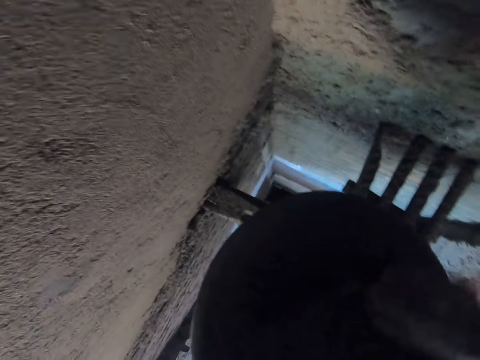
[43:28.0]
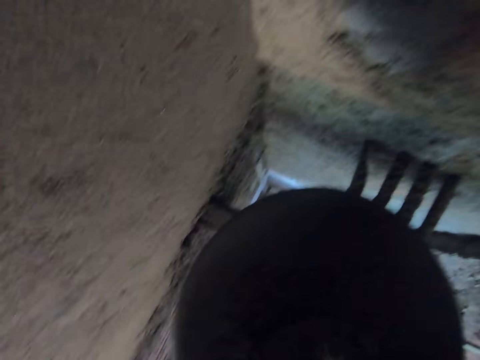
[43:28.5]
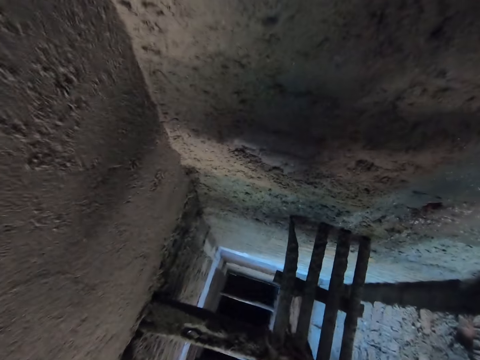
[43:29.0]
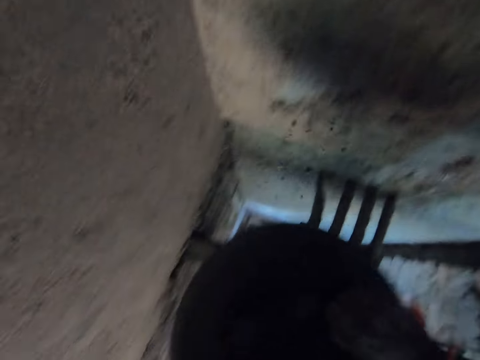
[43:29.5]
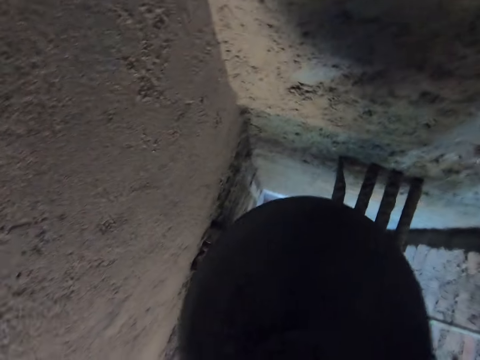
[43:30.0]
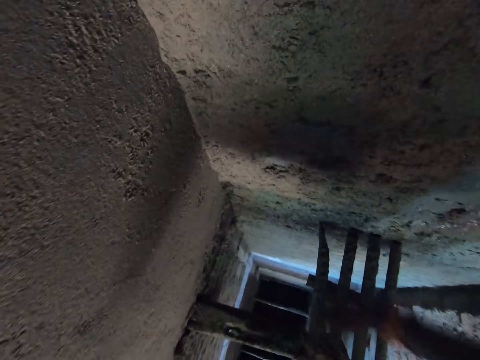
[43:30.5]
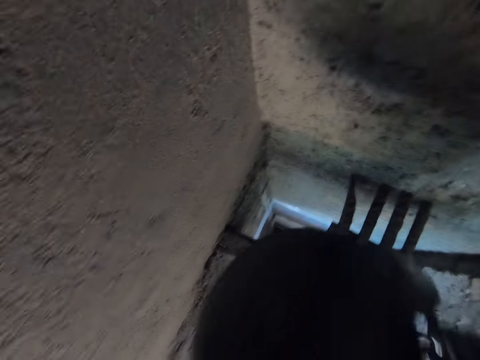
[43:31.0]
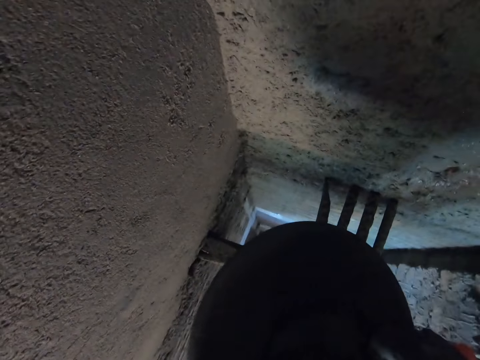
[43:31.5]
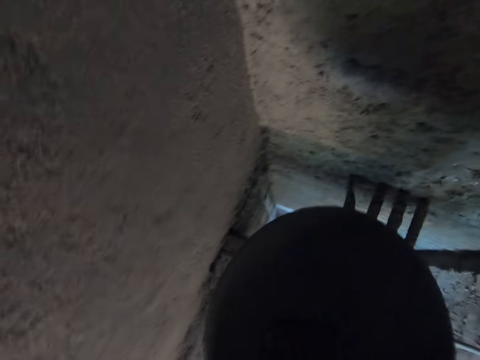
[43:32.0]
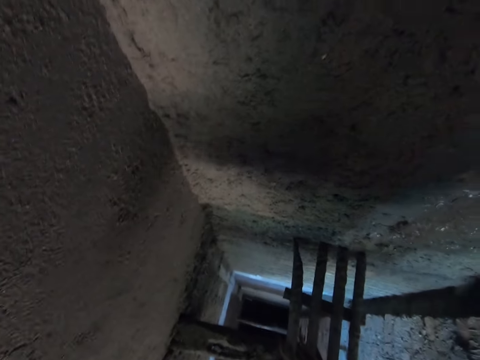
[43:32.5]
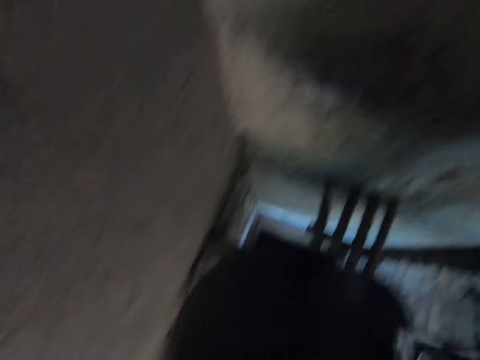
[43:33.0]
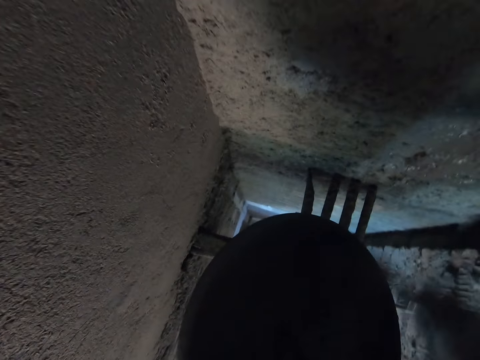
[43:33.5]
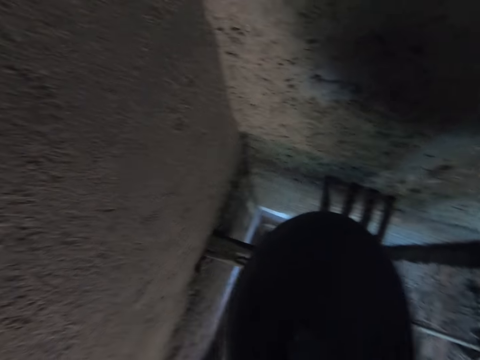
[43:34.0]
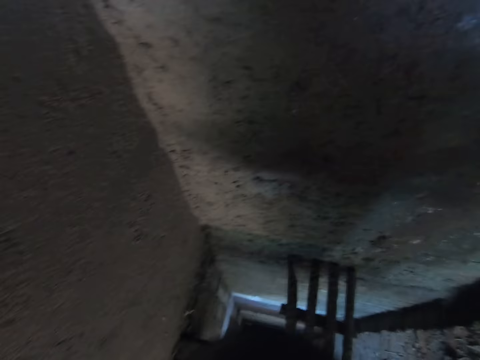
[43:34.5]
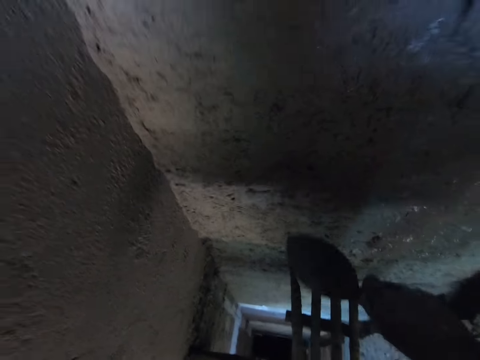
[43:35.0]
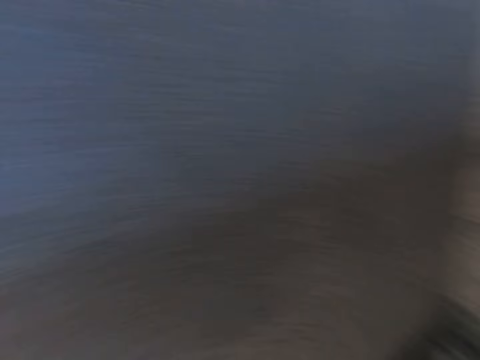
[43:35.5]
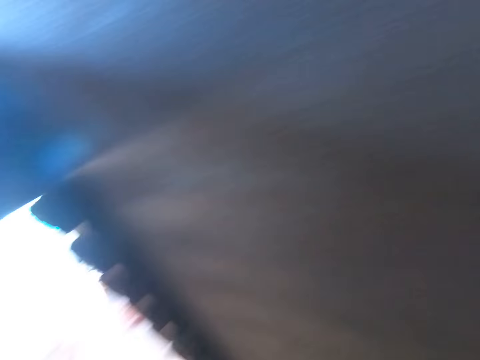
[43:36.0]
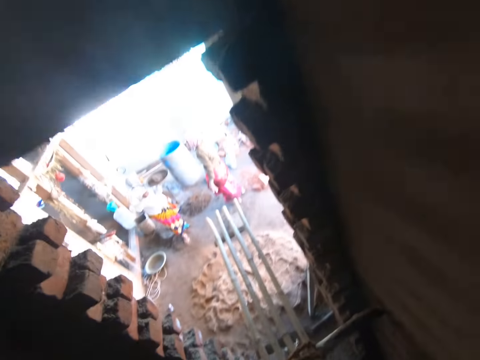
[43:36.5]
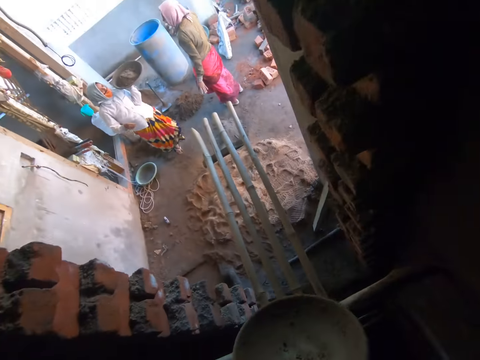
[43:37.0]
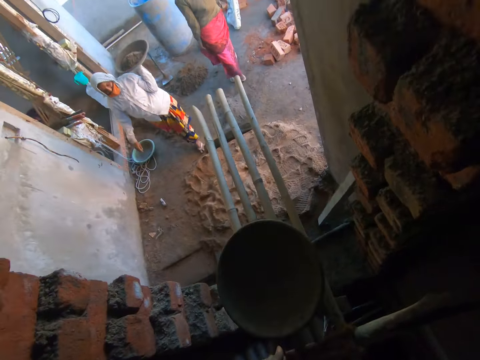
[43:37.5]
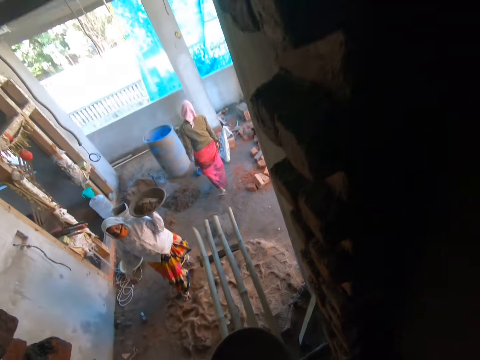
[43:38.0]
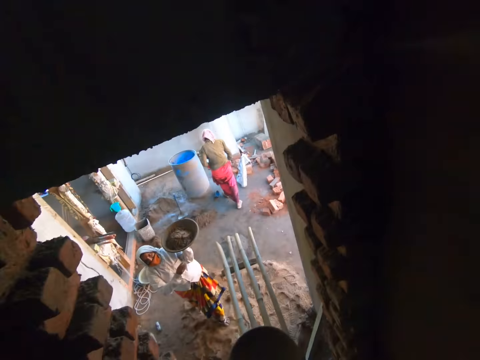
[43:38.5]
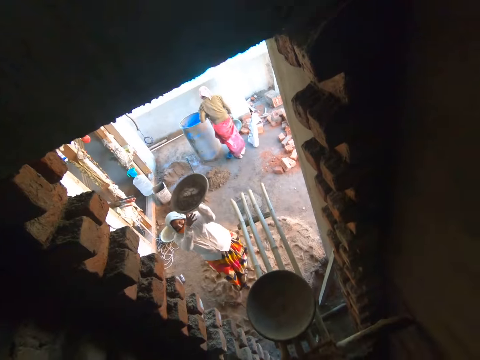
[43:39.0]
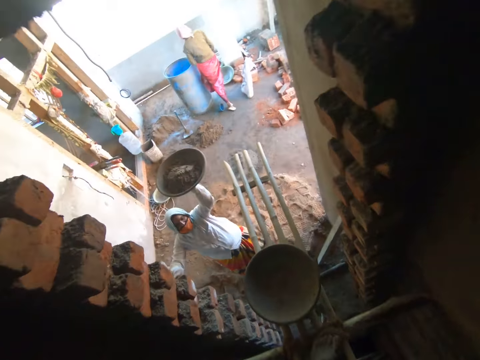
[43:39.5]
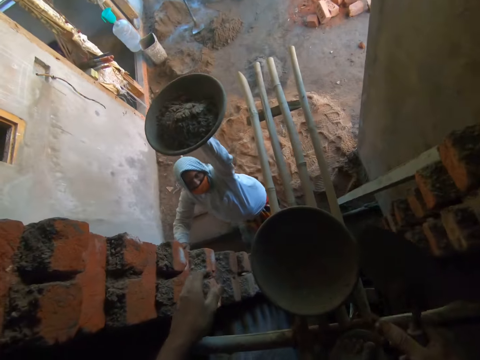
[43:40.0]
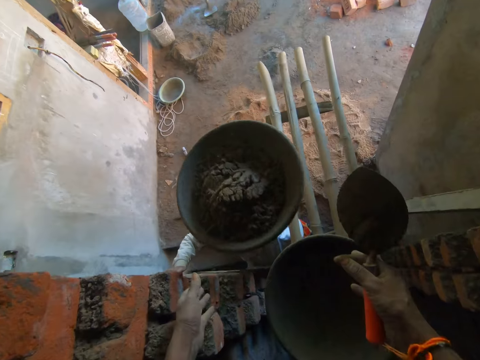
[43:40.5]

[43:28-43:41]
The camera wearer takes some cement mortar from the headpan with the hand trowel in his right hand. He clears the tray. He splashes the cement mortar on the wall with the hand trowel in his right hand. He takes some cement mortar from the headpan with the hand trowel in his right hand. He clears the tray. He splashes the cement mortar on the wall with the hand trowel in his right hand. He takes some cement mortar from the headpan with the hand trowel in his right hand. He clears the tray. He splashes the cement mortar on the wall with the hand trowel in his right hand. He takes some cement mortar from the headpan with the hand trowel in his right hand. He clears the tray. He splashes the cement mortar on the wall with the hand trowel in his right hand. He walks around. He drops the headpan on the bamboo scaffold with his left hand. A woman walks around. The woman touches the headpan in her left hand with her right hand.

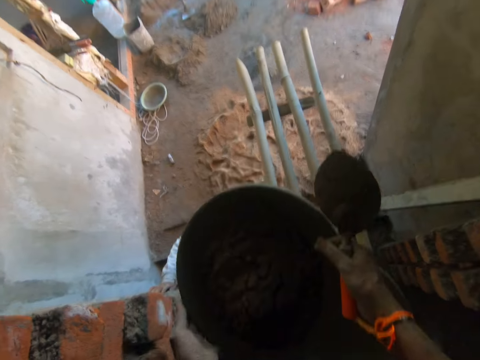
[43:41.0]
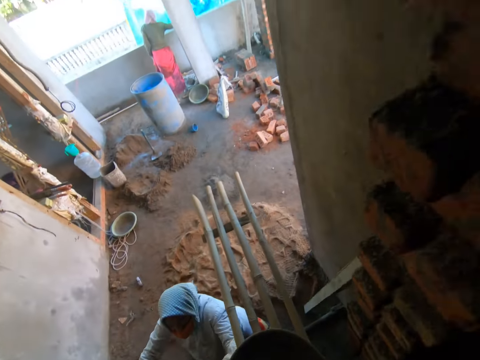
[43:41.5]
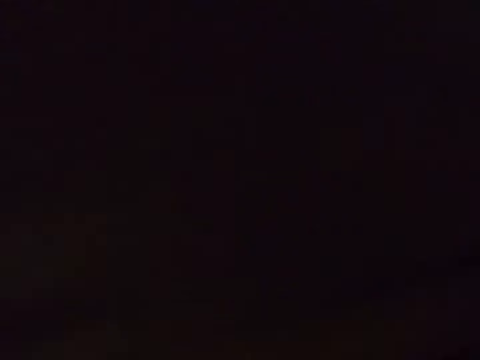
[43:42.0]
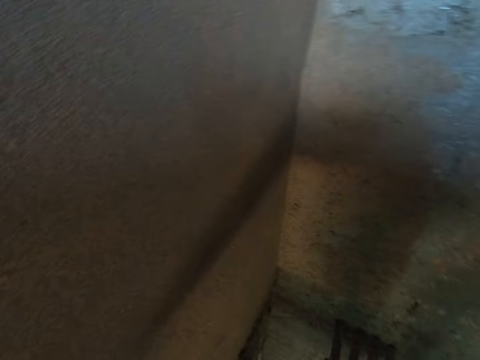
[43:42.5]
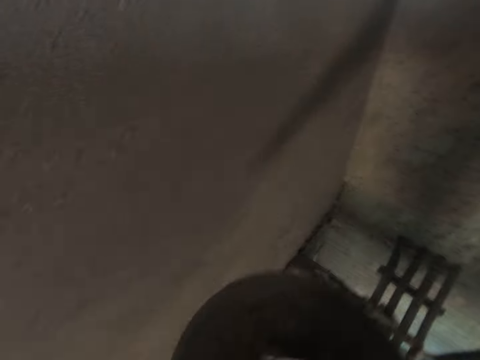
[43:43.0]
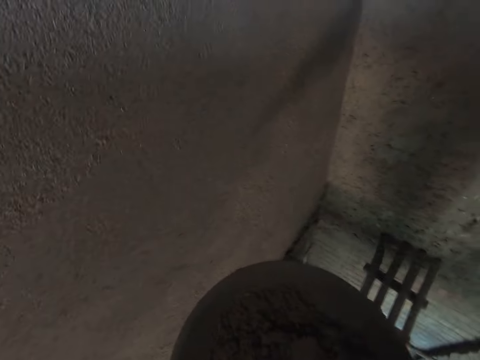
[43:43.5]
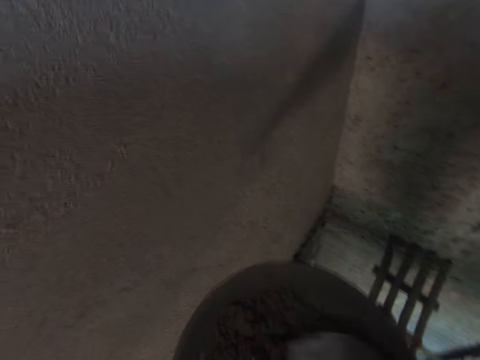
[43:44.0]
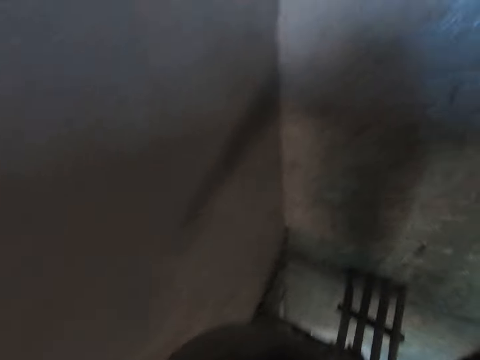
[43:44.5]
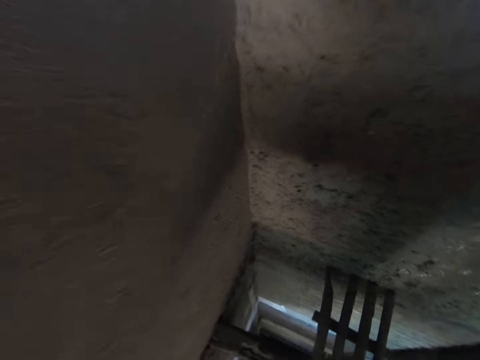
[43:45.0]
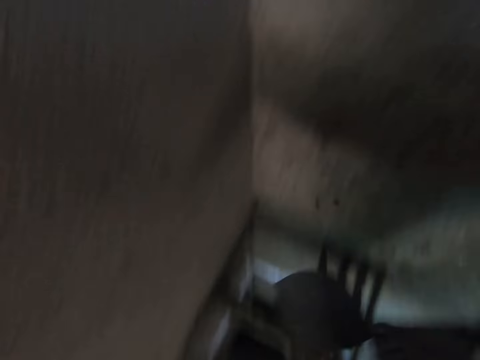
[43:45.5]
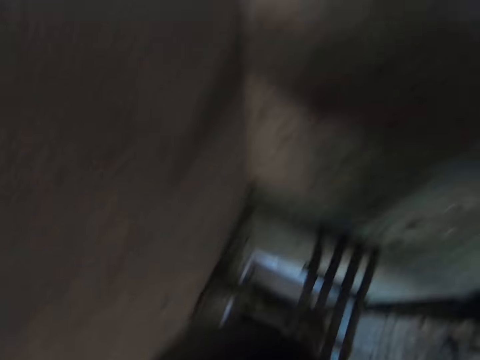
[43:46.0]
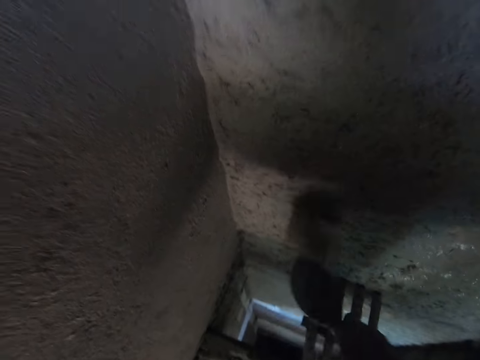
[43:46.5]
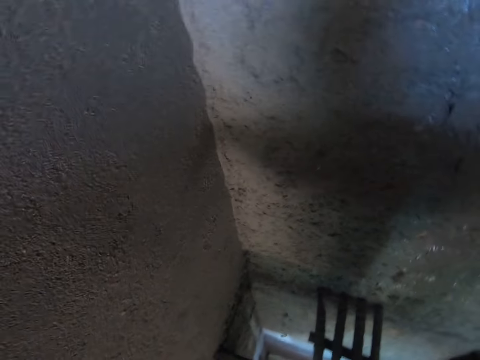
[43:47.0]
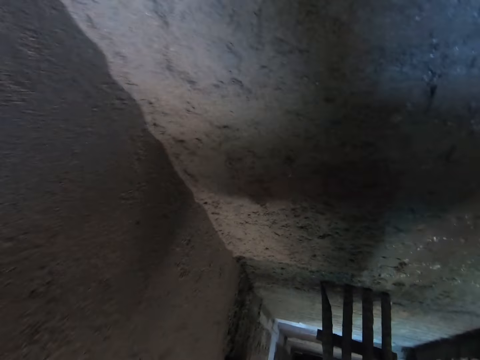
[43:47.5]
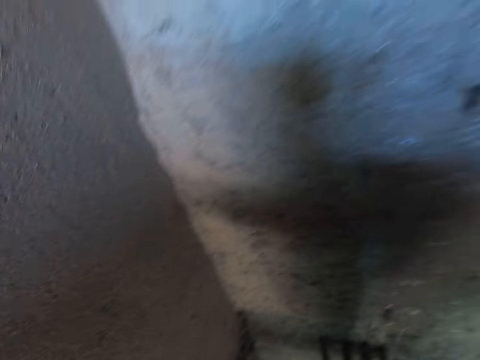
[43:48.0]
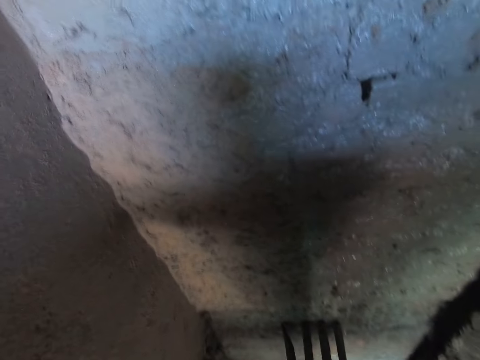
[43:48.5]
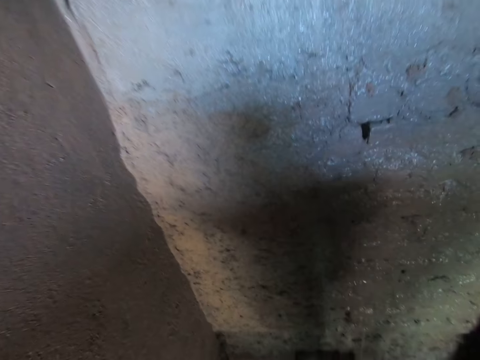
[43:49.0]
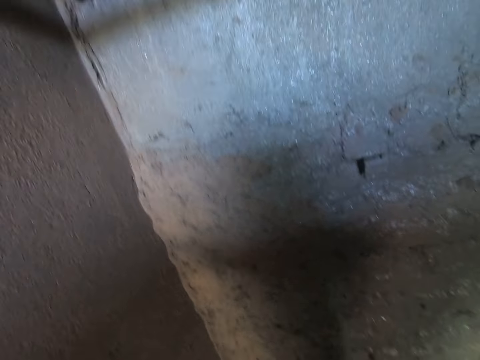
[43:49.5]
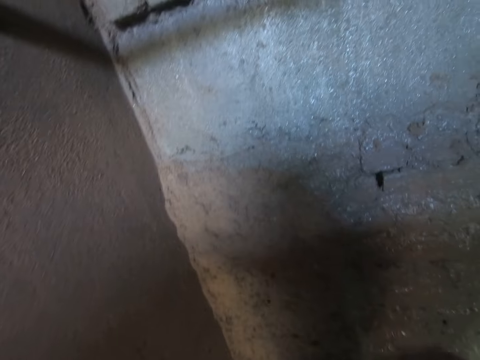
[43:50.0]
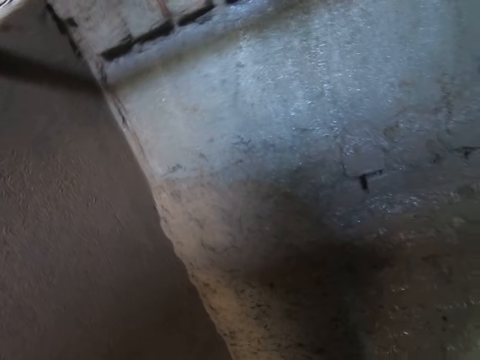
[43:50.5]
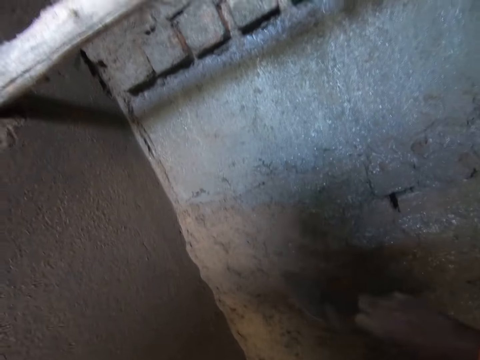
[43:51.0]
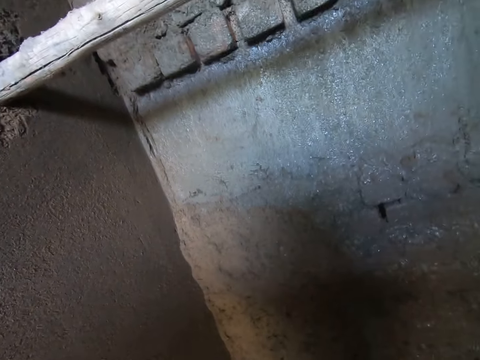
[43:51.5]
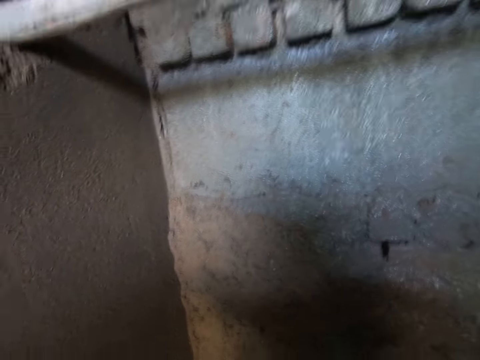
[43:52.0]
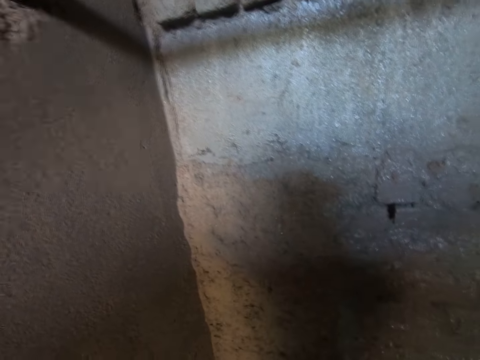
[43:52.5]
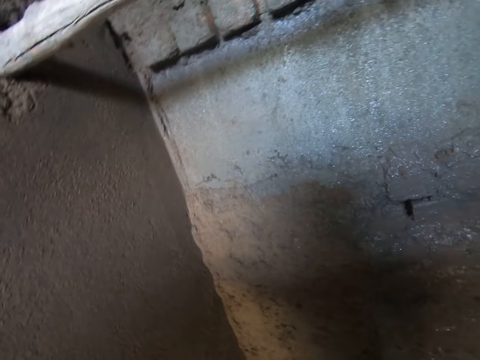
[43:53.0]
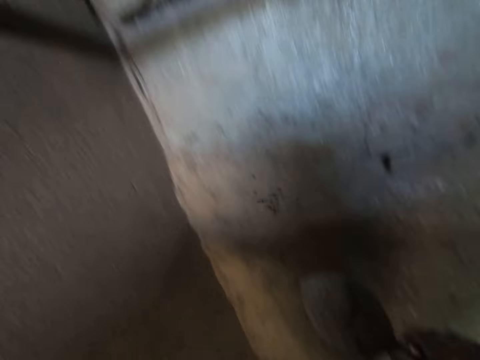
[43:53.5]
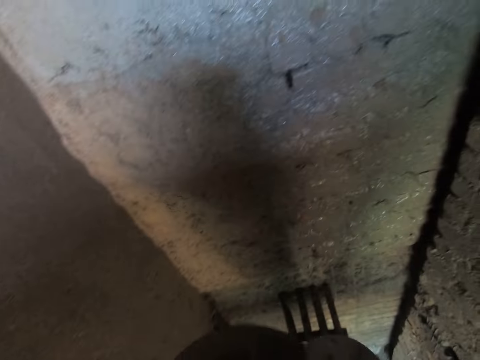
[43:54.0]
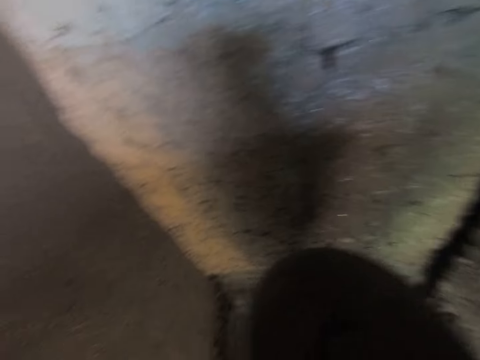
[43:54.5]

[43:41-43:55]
The camera wearer takes the headpan in the left hand of the woman with both hands. He turns around. He mixes some cement mortar or concrete in the headpan with the hand trowel in his right hand. He takes some cement mortar from the headpan with the hand trowel in his right hand. He splashes the cement mortar on the wall with the hand trowel in his right hand. He takes some cement mortar from the headpan with the hand trowel in his right hand. He splashes the cement mortar on the wall with the hand trowel in his right hand. He takes some cement mortar from the headpan with the hand trowel in his right hand. He splashes the cement mortar on the wall with the hand trowel in his right hand. He scoops the concrete and splashes the concrete on the wall. He scoops the concrete and splashes the concrete on the wall. He scoops the concrete and splashes the concrete on the wall. He scoops the concrete and splashes the concrete on the wall. He mixes the concrete. He takes some cement mortar from the headpan with the hand trowel in his right hand.
